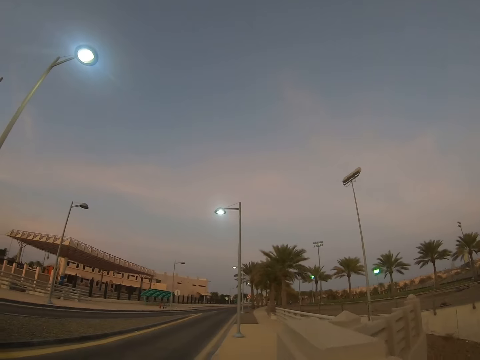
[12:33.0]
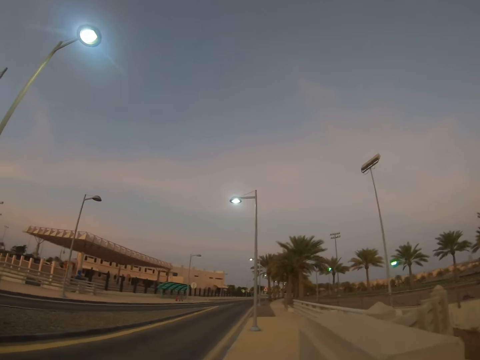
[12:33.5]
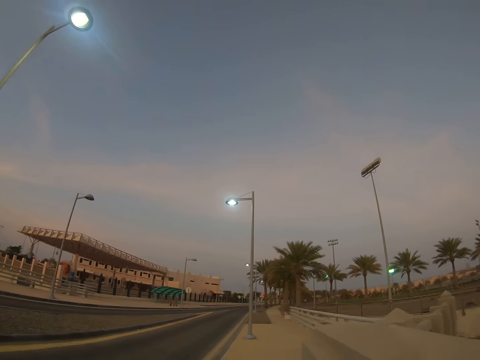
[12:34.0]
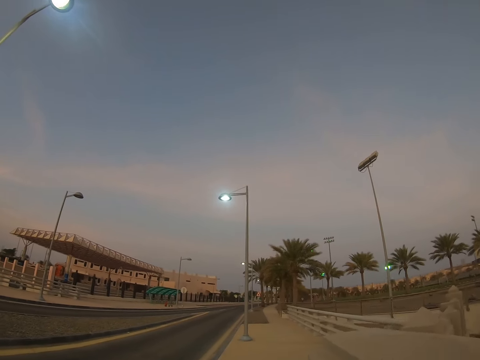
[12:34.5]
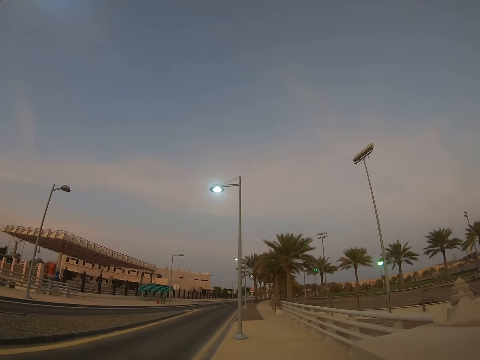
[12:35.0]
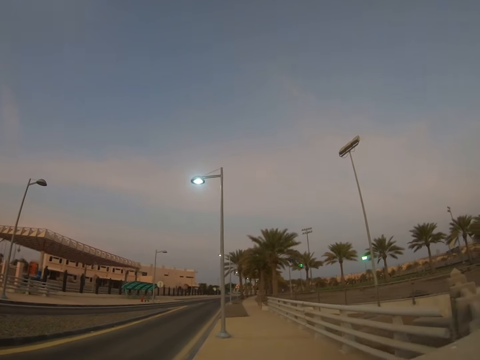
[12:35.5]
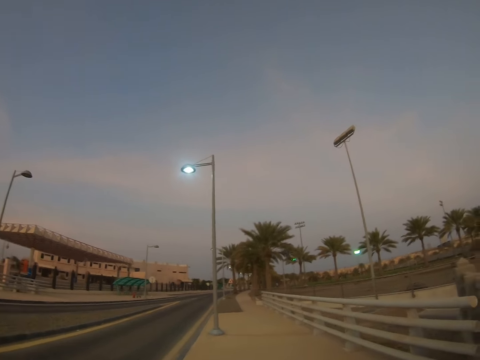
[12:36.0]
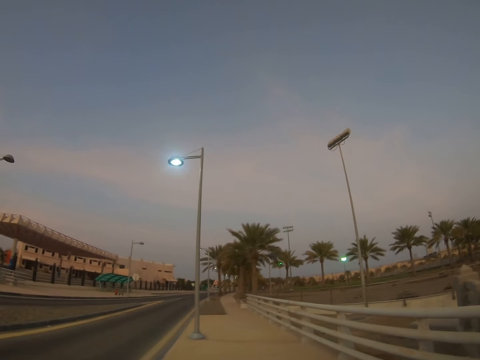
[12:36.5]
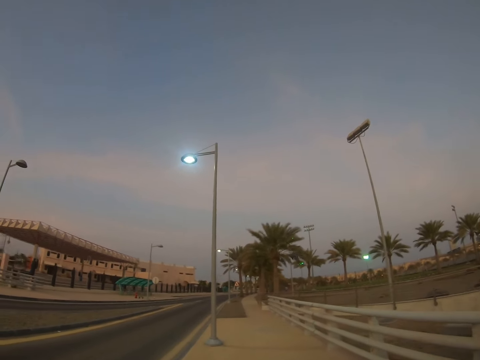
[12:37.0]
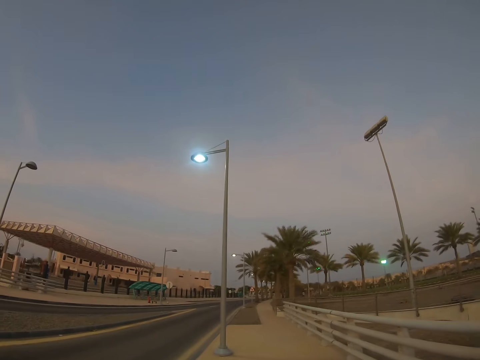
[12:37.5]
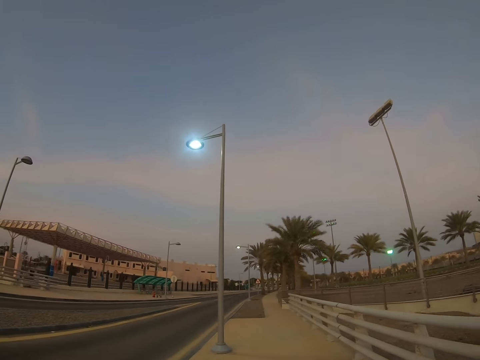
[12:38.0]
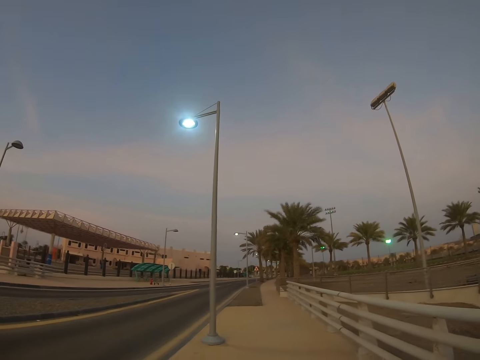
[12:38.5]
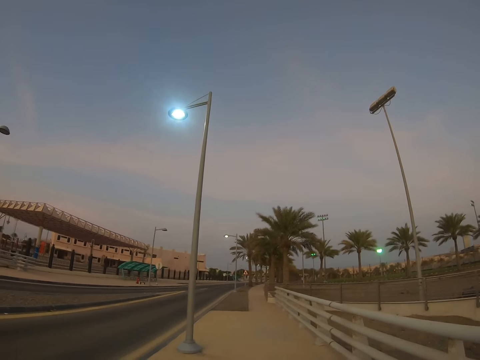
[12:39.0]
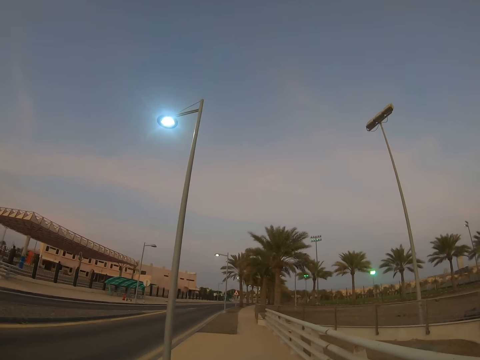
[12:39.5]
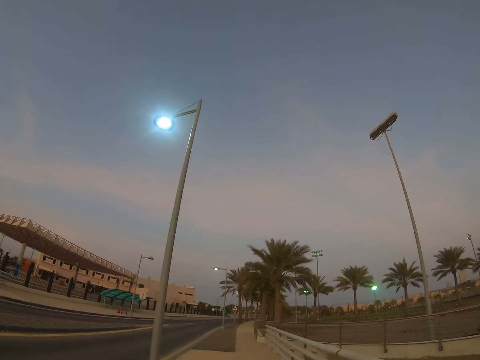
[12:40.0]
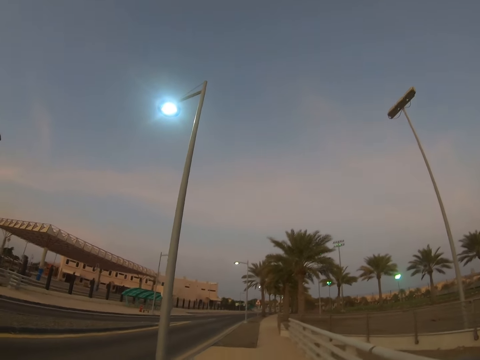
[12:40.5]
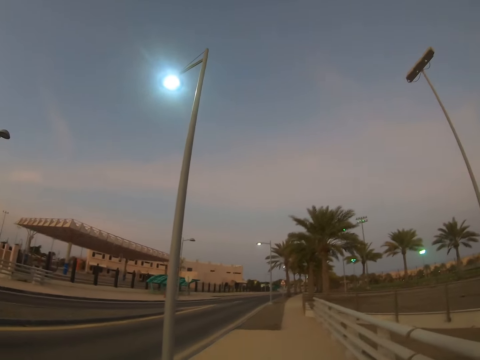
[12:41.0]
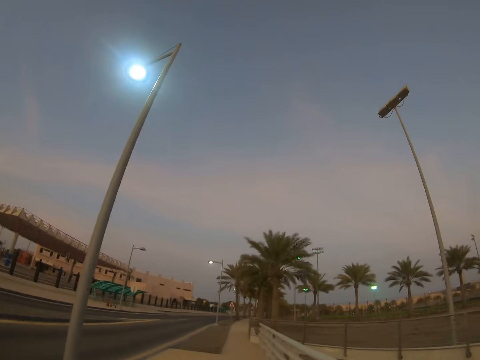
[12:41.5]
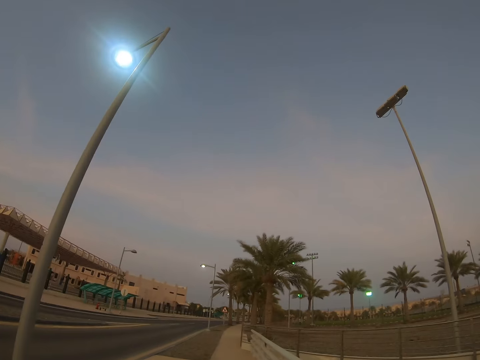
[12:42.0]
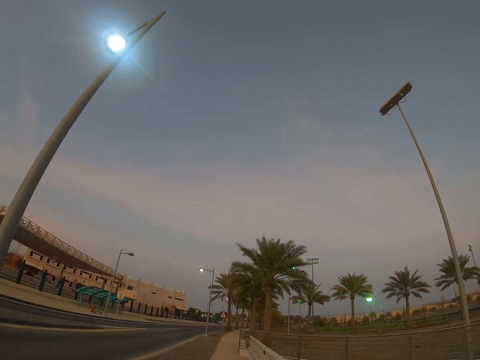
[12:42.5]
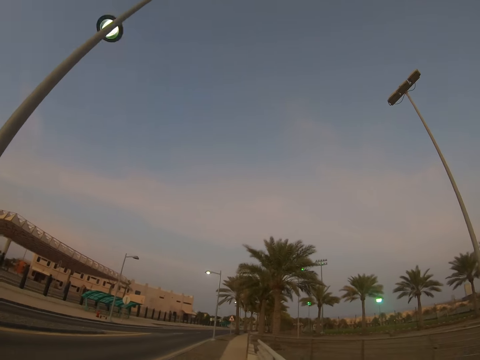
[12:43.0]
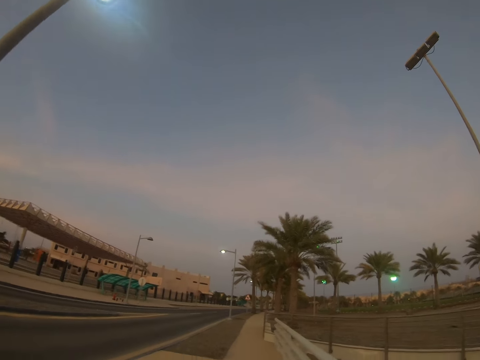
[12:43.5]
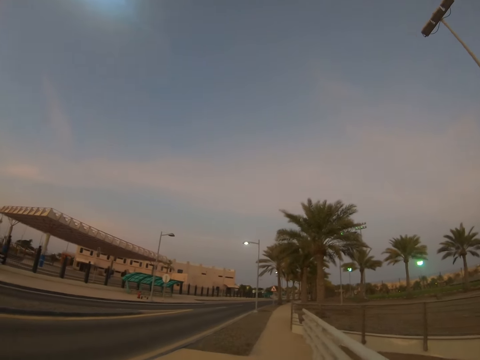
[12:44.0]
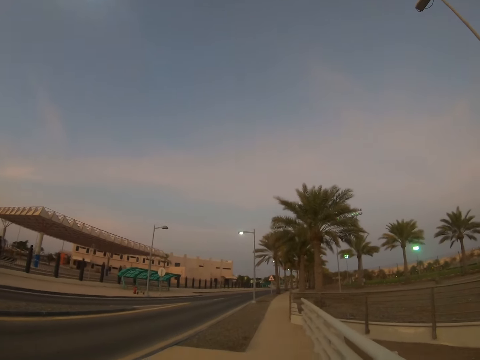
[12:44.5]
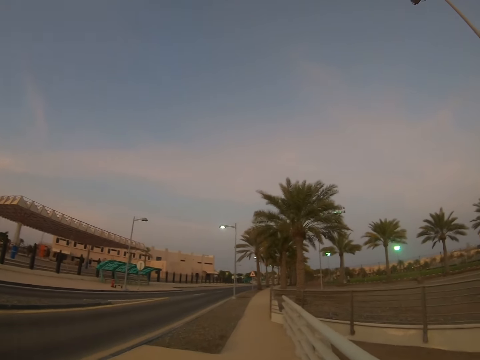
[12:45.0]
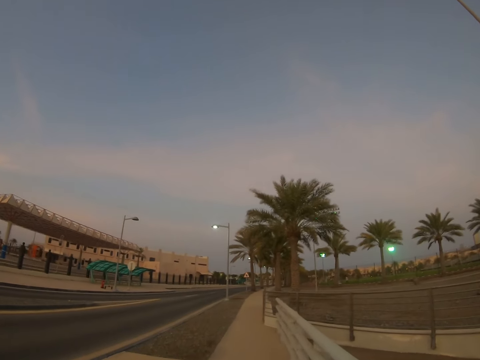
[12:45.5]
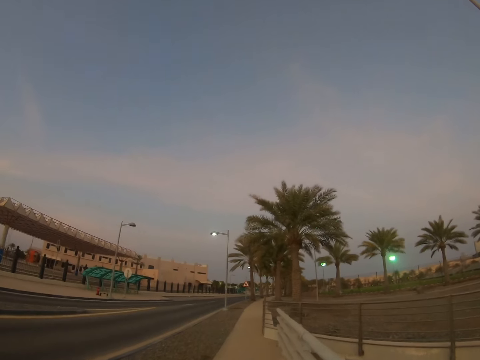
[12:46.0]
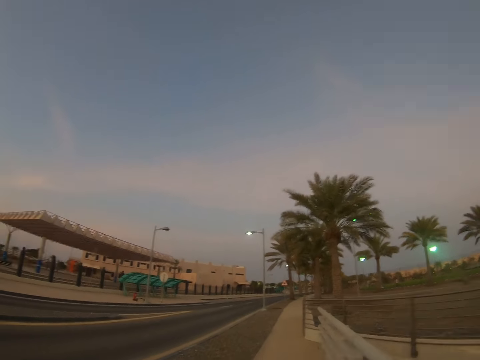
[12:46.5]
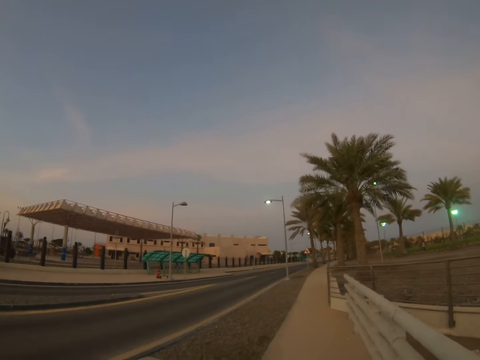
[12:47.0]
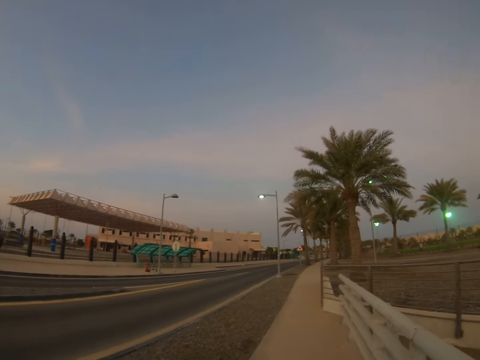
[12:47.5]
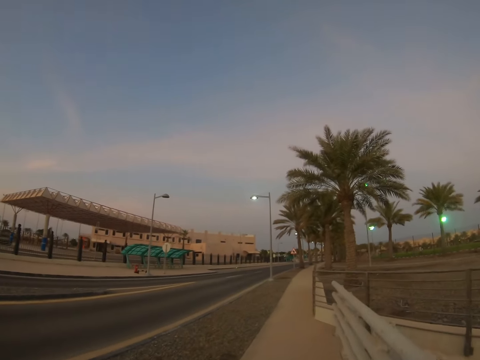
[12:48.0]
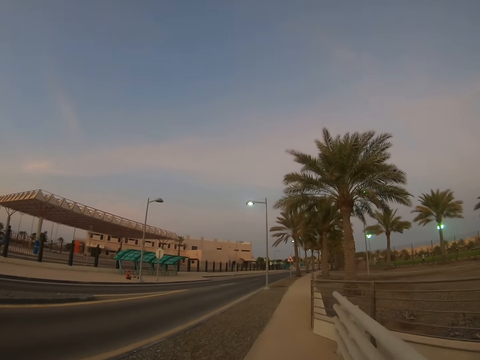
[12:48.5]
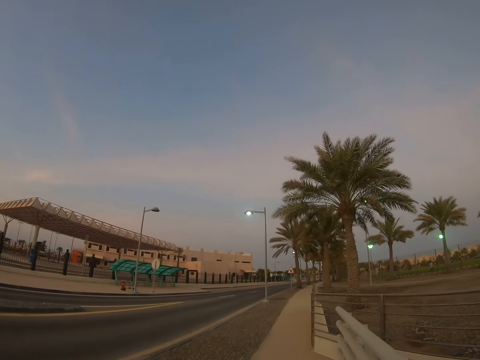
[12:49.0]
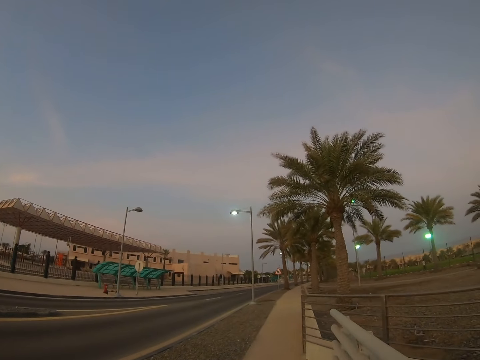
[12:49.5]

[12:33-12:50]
The camera wearer looks around the trees. He walks on a sidewalk. He moves his hand forward. He looks around the trees. He walks on the sidewalk.

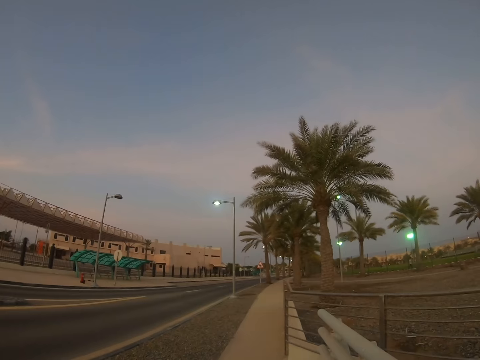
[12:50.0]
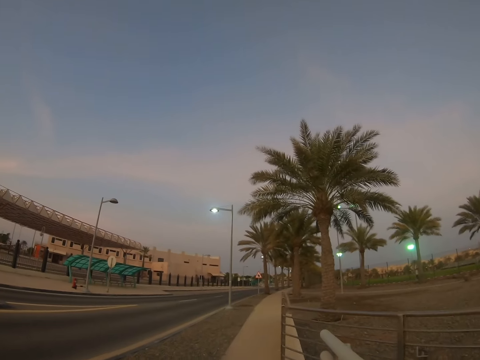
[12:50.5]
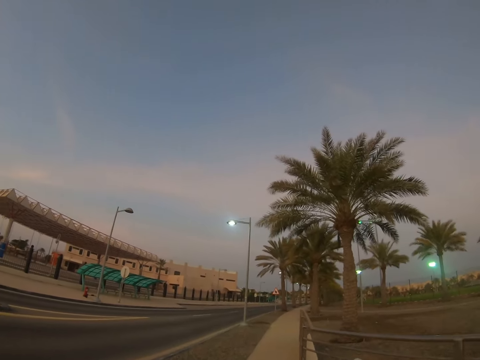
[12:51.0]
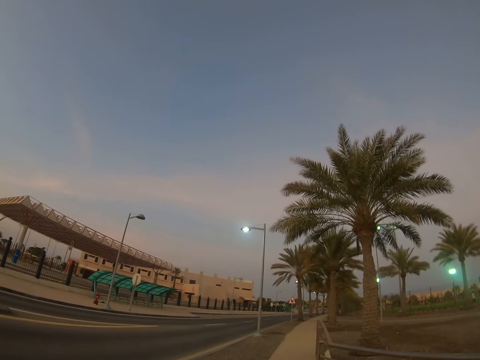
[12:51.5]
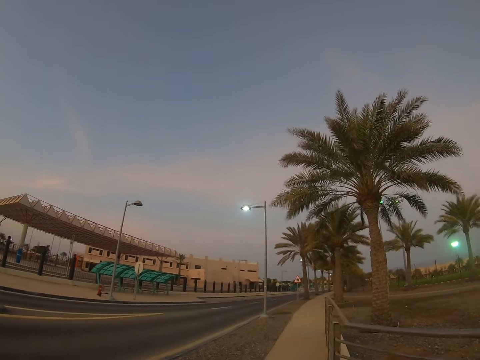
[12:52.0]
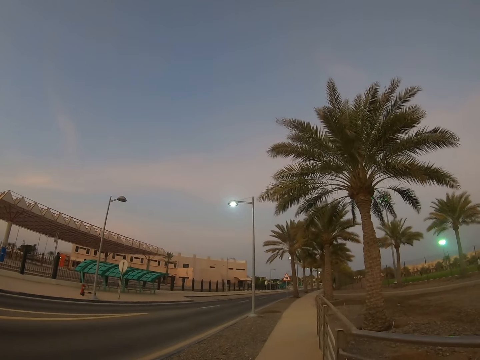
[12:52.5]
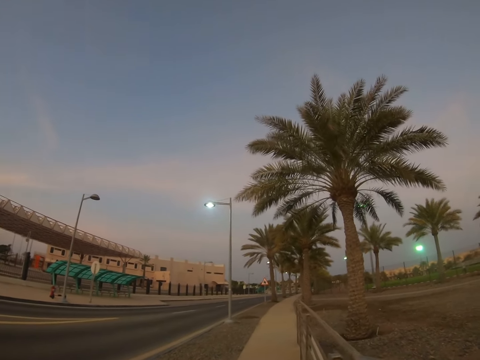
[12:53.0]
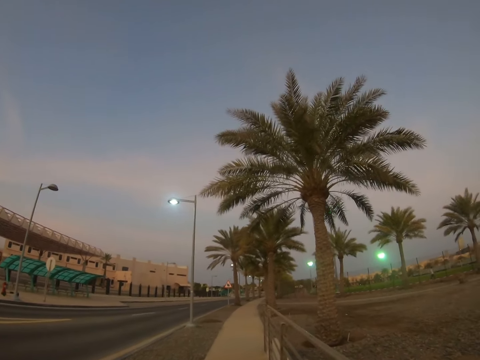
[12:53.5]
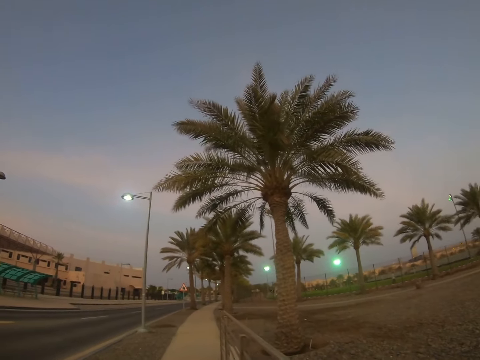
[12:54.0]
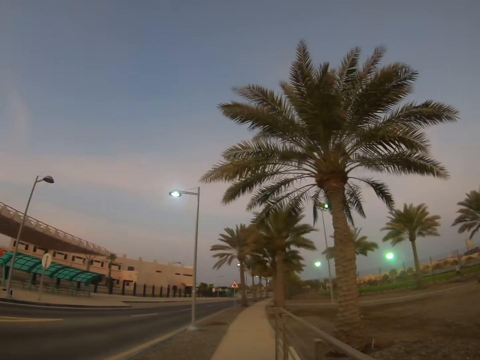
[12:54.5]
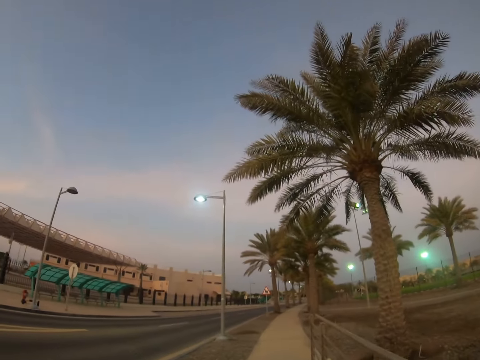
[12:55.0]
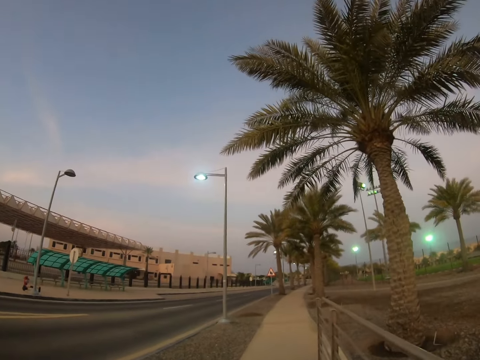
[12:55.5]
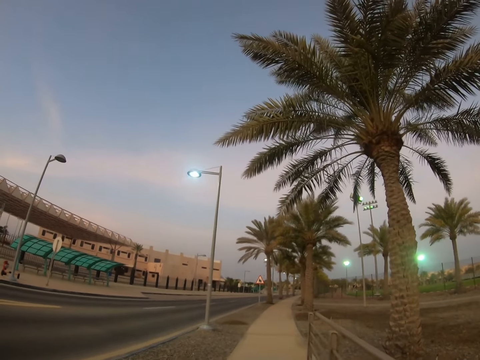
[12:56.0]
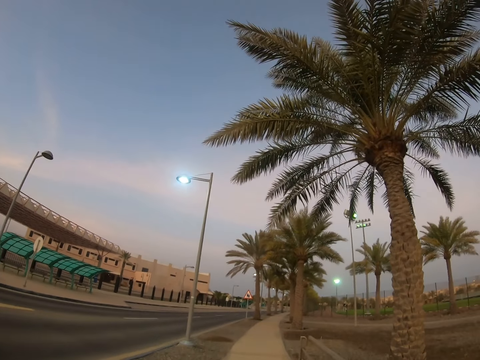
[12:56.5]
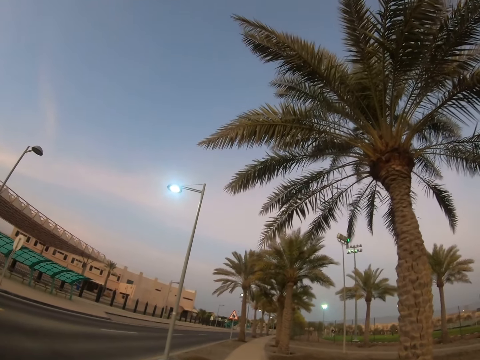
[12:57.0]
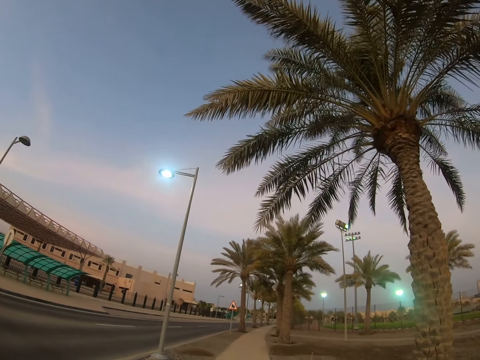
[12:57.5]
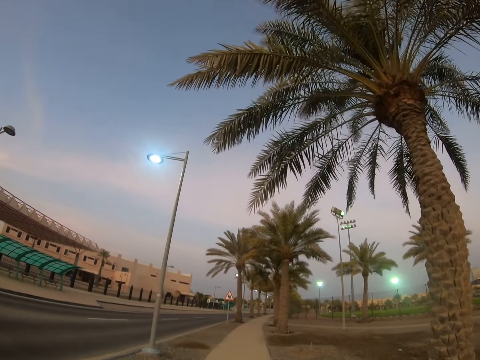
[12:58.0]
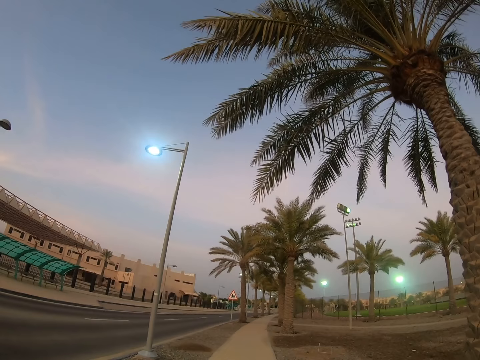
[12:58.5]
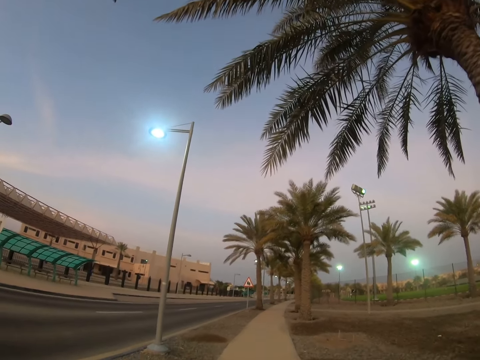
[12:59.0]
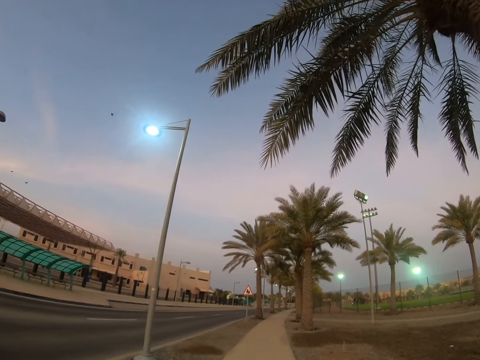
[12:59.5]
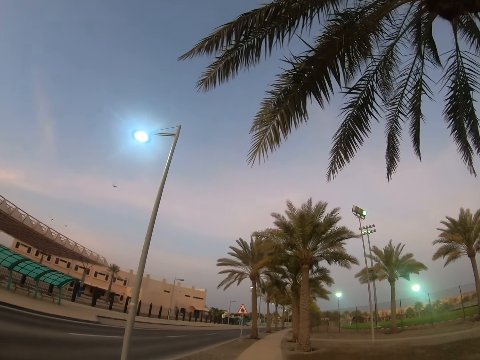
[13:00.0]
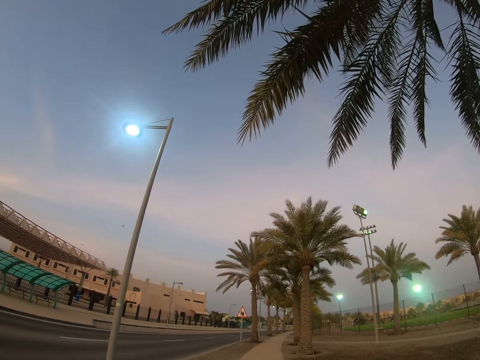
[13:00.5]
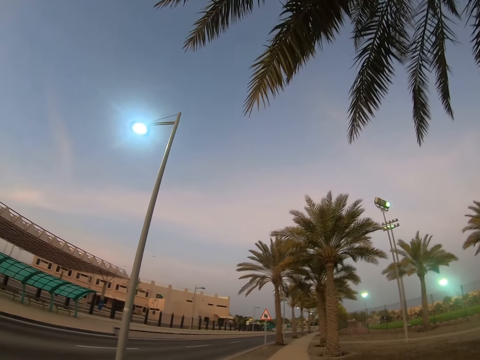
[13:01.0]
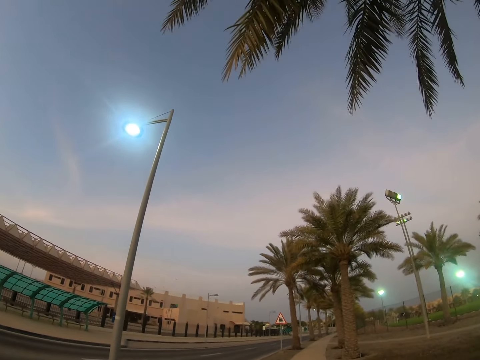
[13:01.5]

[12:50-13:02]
The camera wearer looks around the road.
